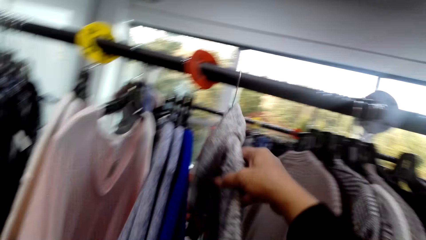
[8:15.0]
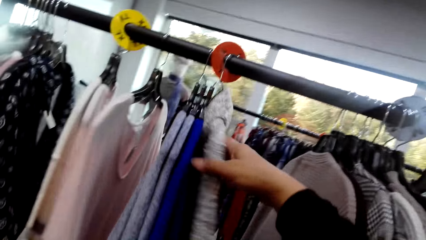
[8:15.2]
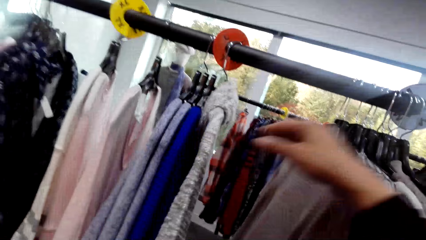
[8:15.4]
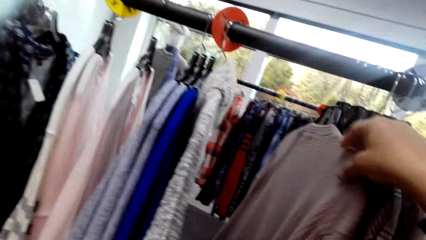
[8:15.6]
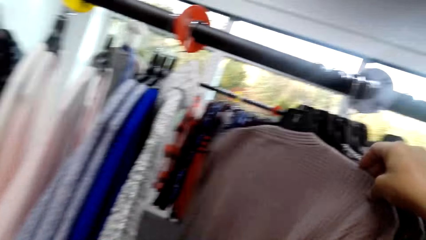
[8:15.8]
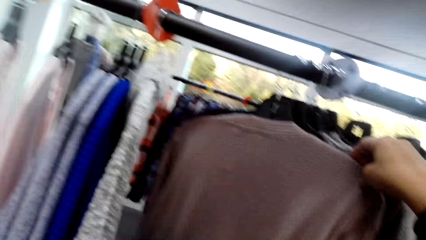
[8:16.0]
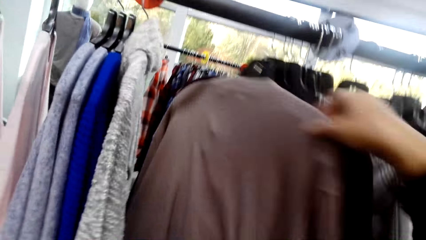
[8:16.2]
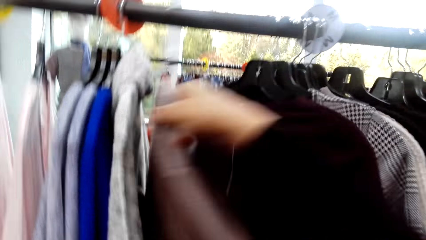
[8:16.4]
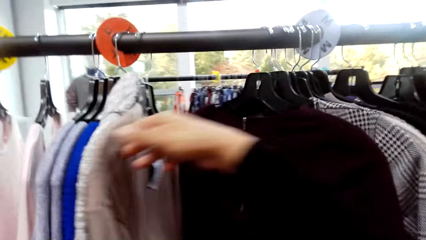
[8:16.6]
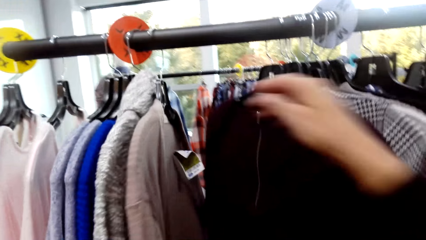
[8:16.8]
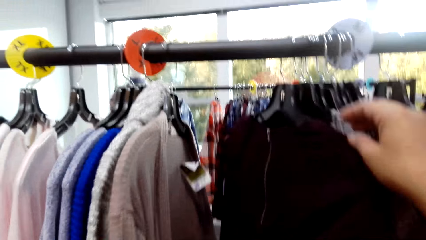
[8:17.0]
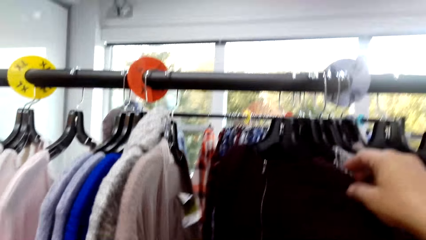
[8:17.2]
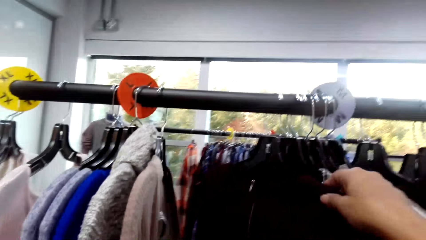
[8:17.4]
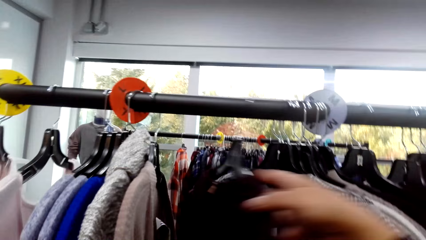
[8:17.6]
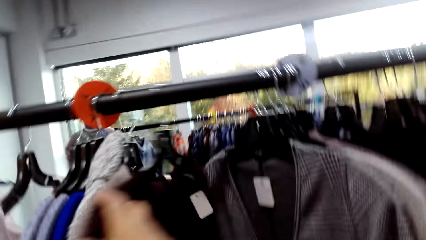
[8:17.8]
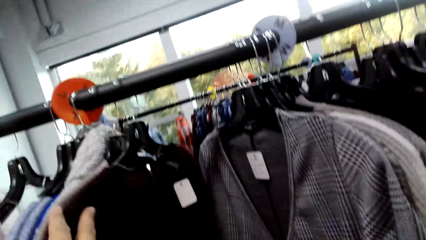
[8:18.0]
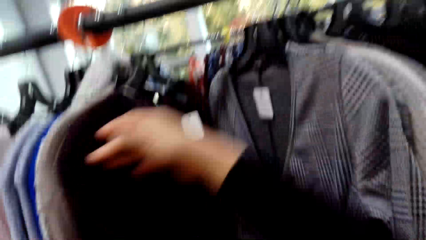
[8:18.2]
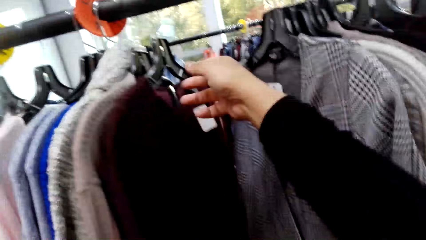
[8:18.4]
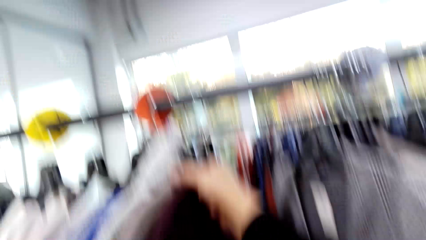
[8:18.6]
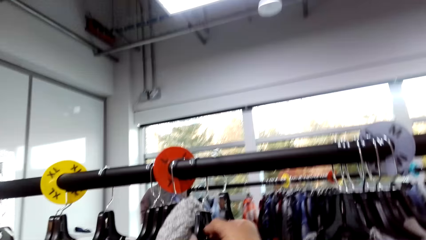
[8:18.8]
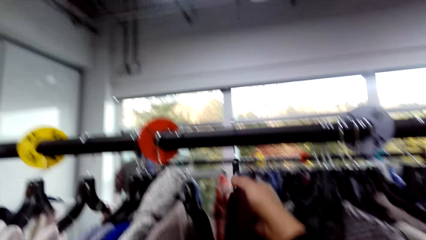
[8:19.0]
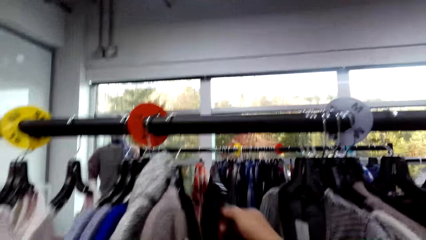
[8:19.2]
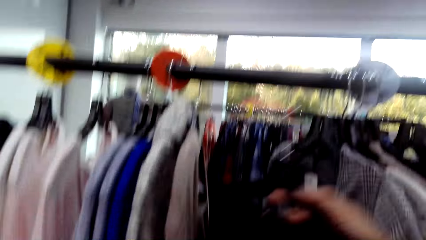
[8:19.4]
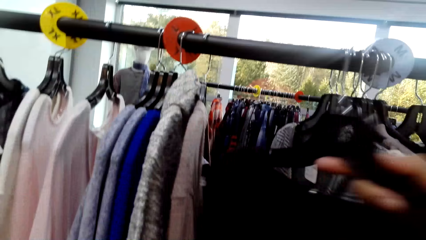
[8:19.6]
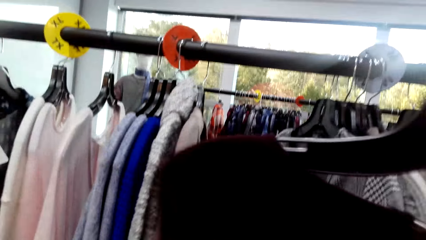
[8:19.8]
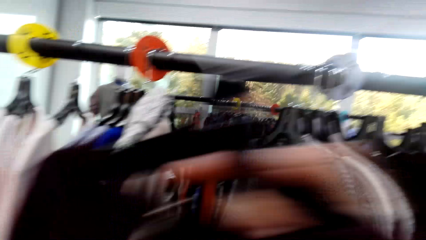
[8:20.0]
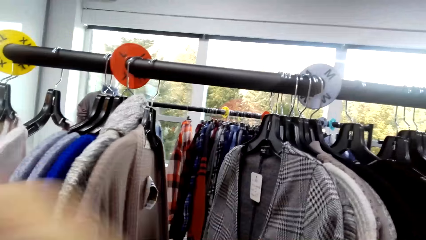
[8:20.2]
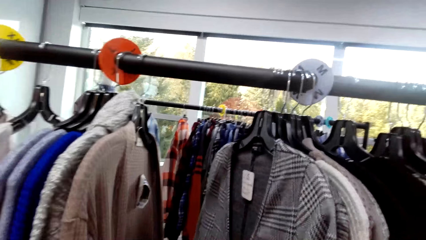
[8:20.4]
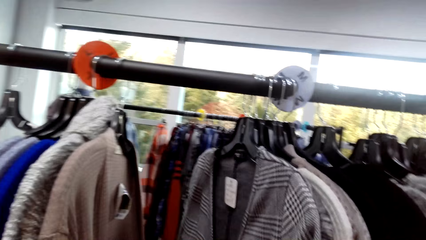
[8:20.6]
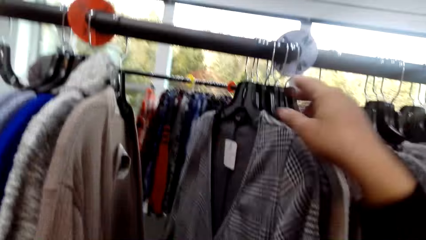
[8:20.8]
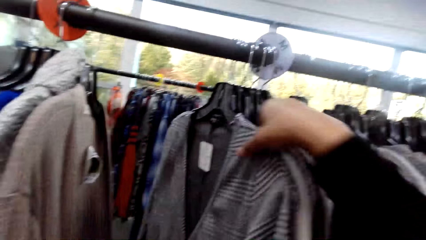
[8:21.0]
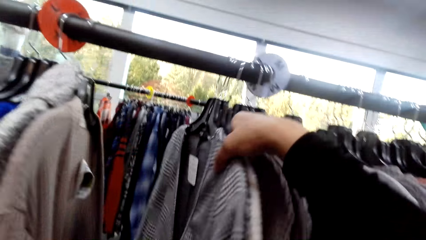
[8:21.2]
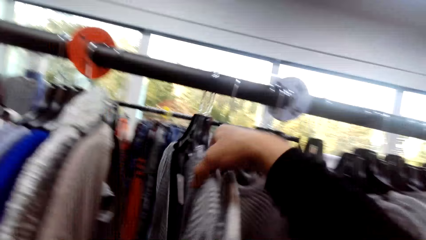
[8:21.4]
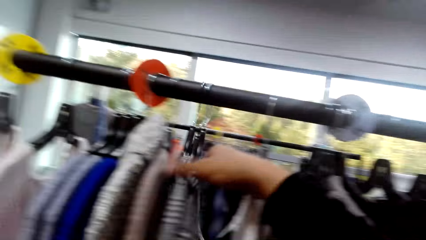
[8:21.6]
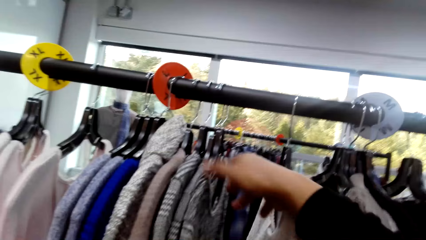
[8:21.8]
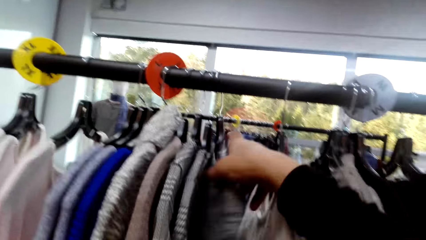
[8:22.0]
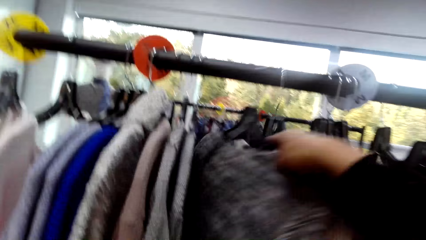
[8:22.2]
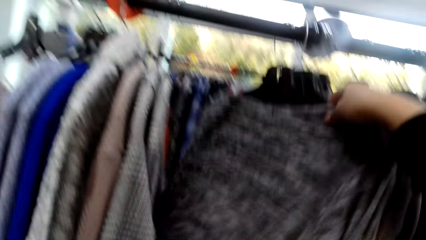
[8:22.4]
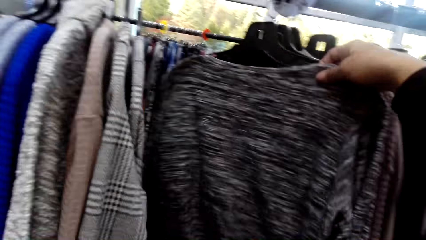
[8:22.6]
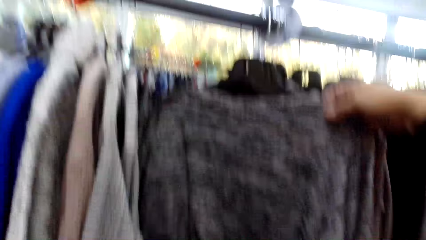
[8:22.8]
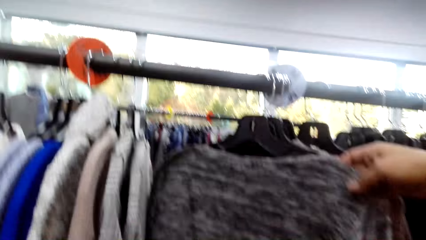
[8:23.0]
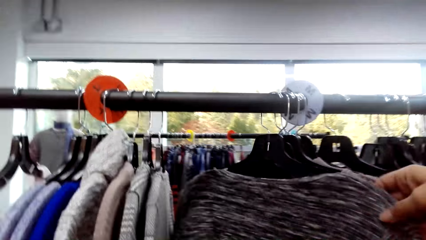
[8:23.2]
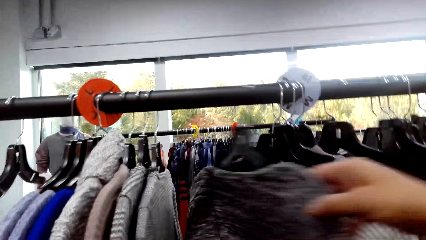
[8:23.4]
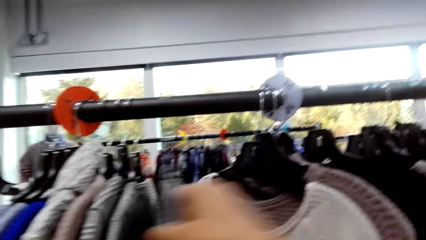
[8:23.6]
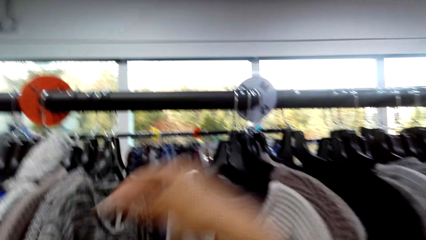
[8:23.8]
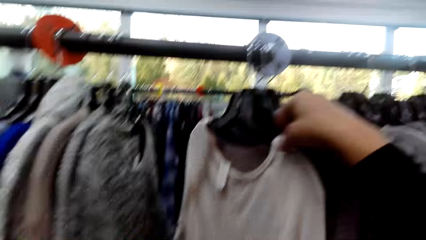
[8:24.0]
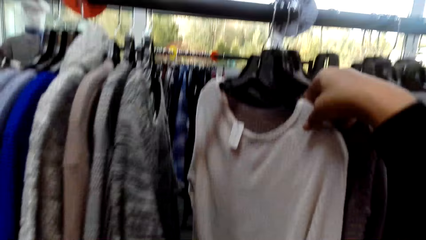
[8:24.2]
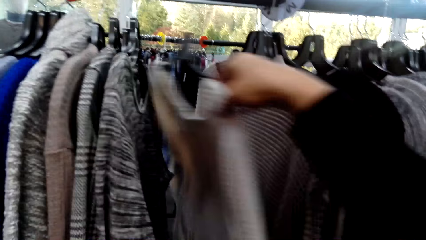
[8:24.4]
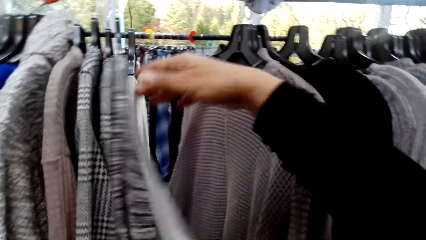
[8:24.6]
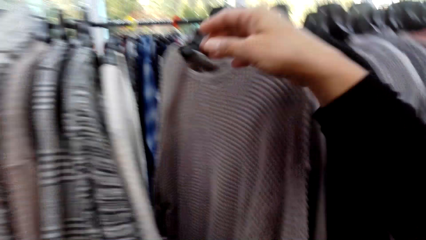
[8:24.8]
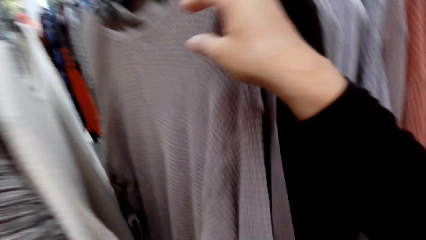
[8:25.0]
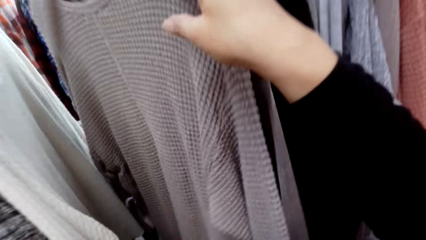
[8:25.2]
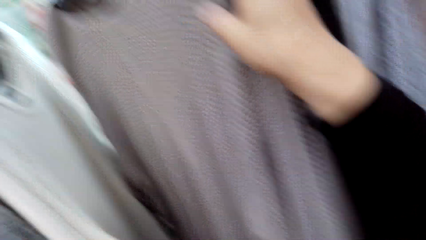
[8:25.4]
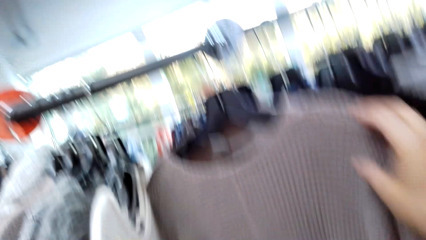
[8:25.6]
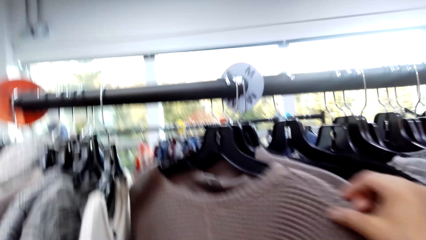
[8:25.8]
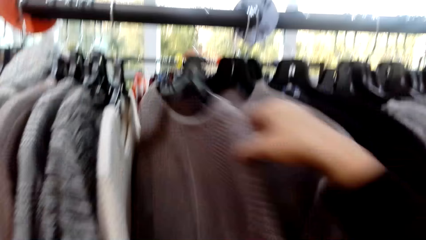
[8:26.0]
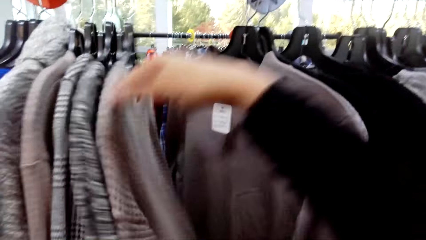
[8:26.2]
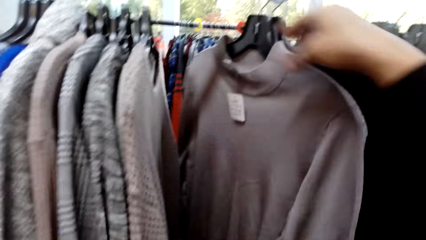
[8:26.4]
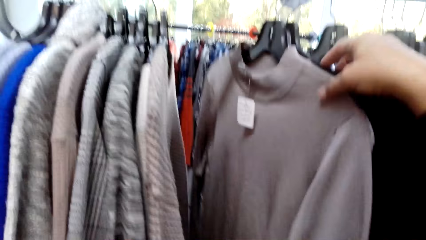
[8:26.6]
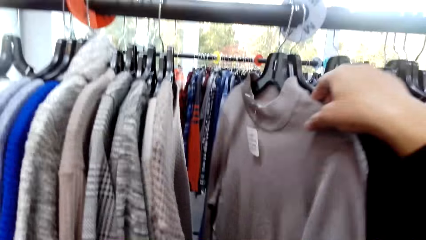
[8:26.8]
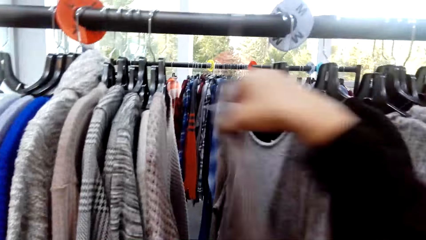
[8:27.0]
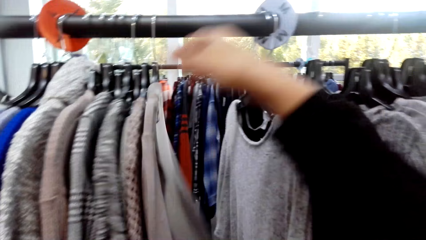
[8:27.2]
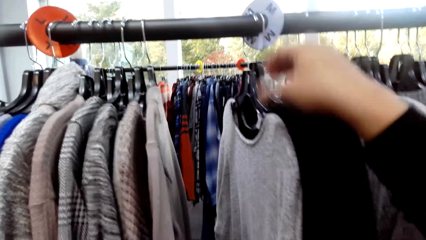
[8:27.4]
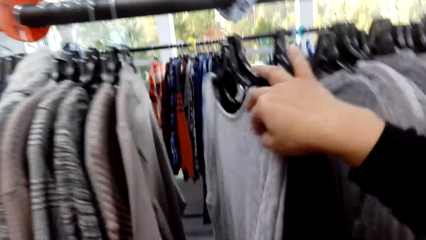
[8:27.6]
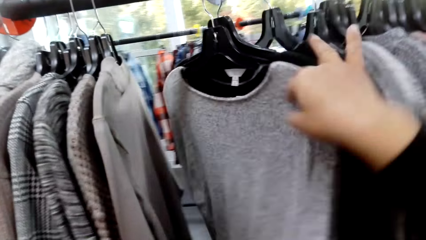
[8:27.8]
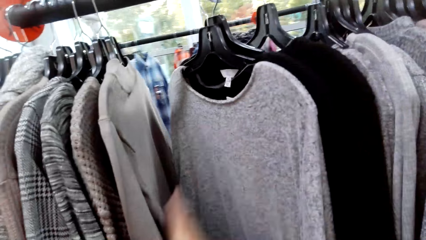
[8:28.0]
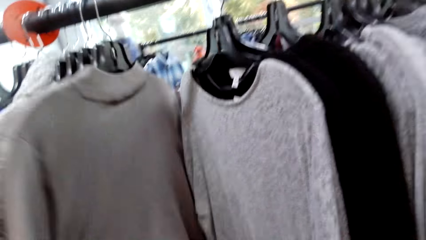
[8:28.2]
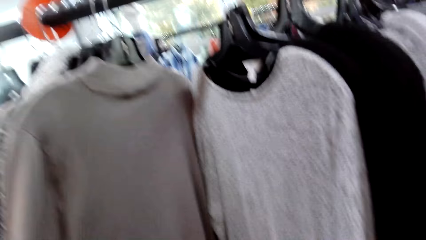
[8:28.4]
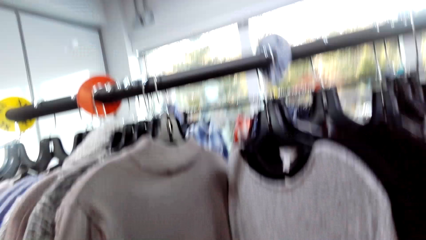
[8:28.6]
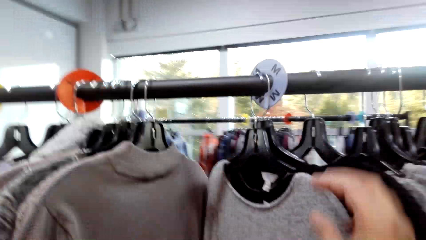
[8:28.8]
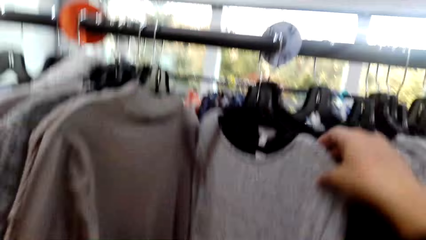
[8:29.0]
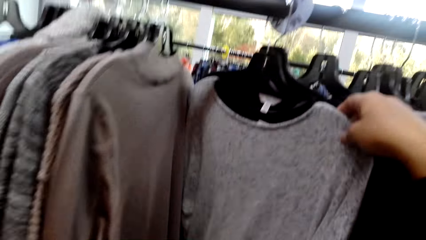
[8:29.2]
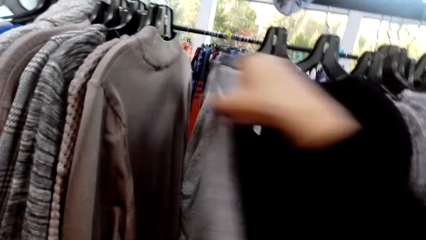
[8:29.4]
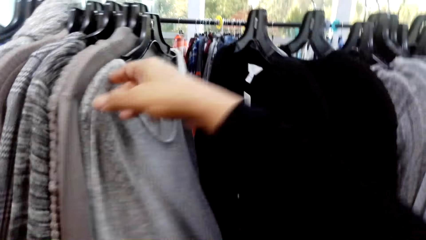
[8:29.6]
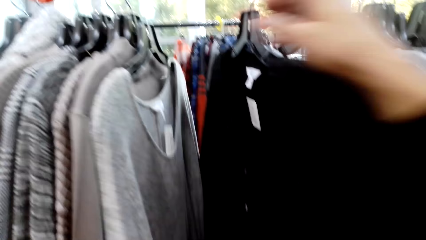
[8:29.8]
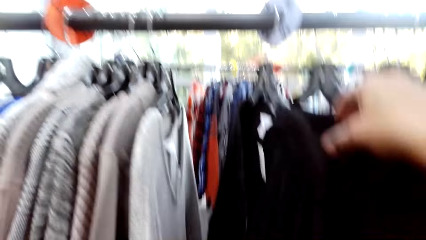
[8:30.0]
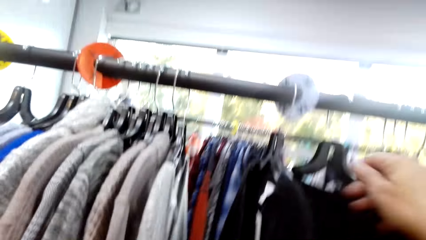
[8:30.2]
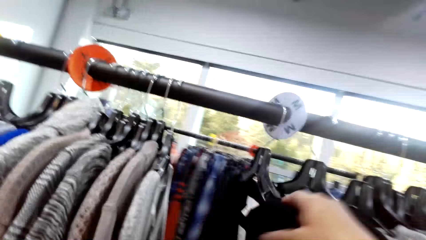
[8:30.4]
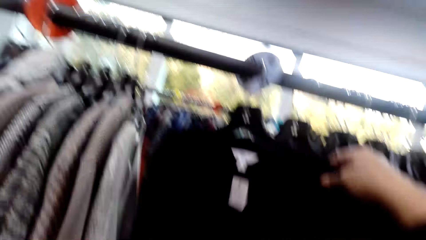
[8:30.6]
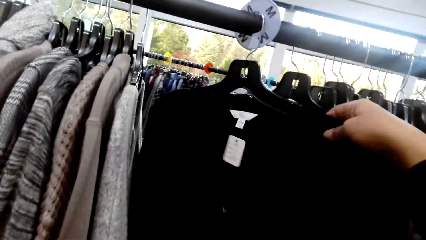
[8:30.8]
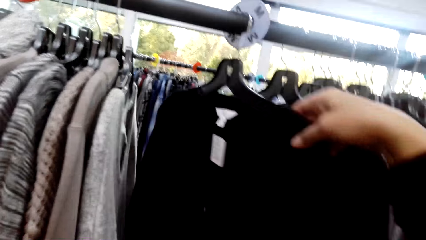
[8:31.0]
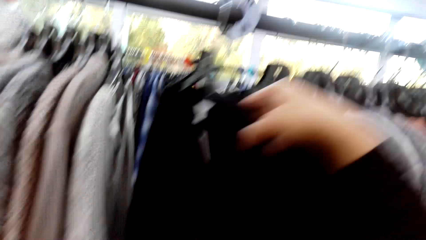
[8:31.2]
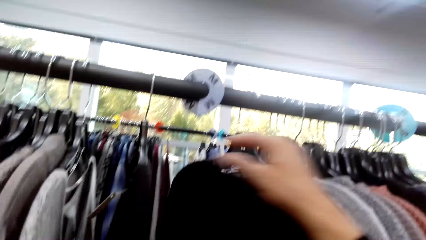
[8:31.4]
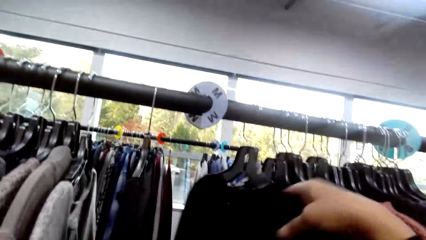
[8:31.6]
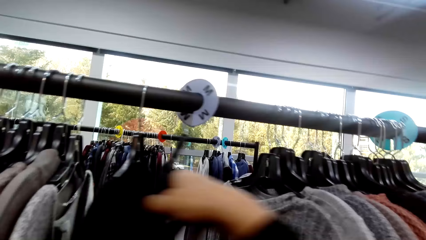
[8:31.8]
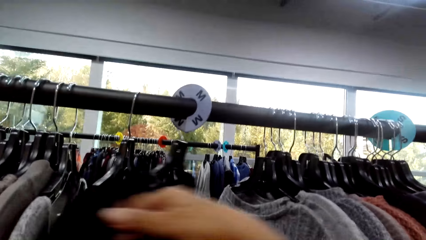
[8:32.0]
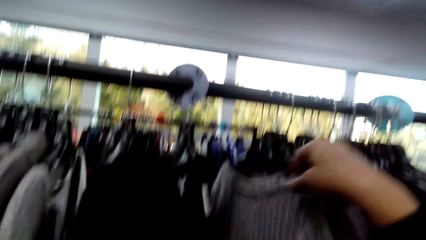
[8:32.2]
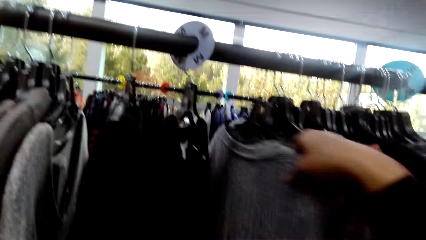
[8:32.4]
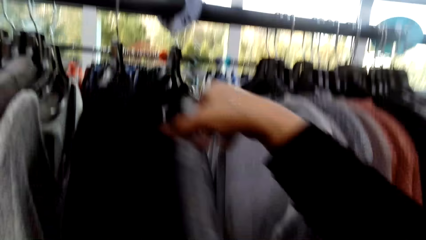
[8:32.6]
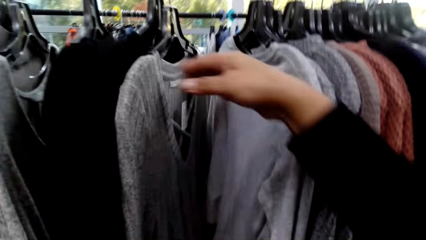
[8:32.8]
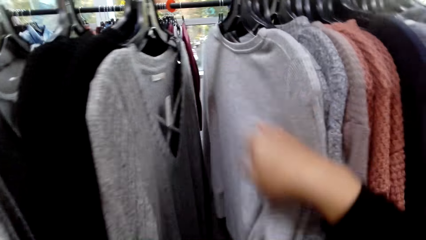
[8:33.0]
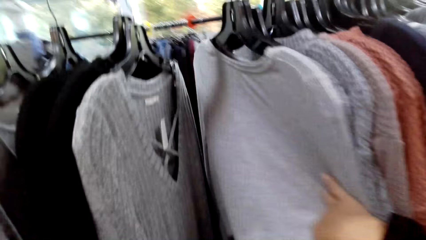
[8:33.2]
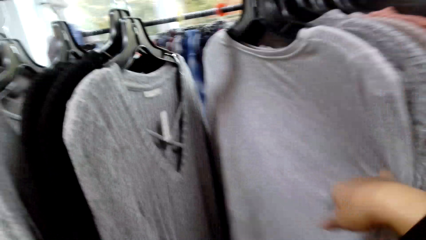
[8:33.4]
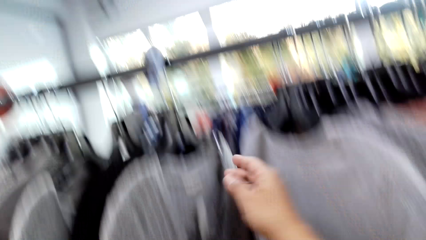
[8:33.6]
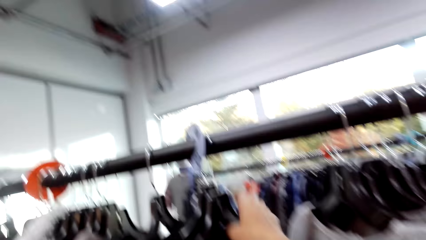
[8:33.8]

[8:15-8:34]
The camera wearer picks a top. They look at the tops on the stand.
